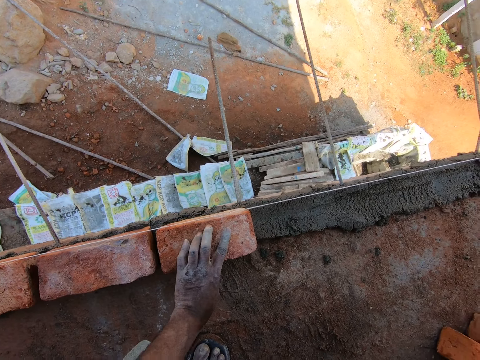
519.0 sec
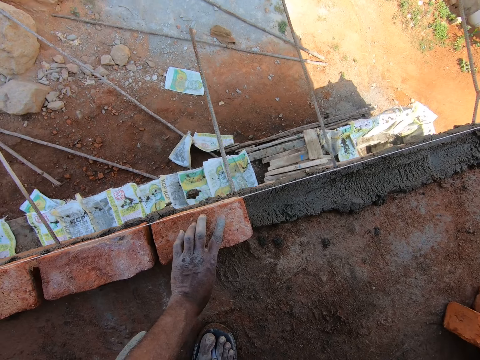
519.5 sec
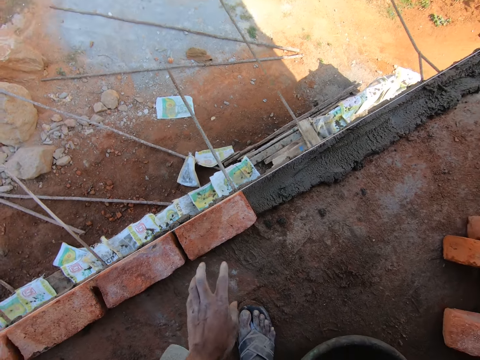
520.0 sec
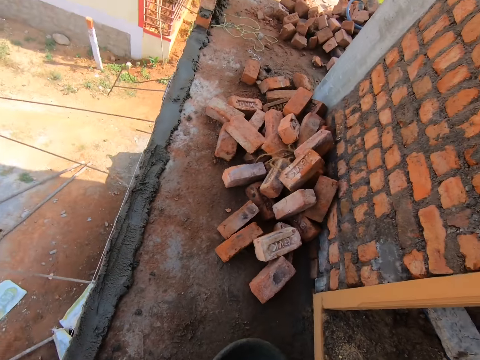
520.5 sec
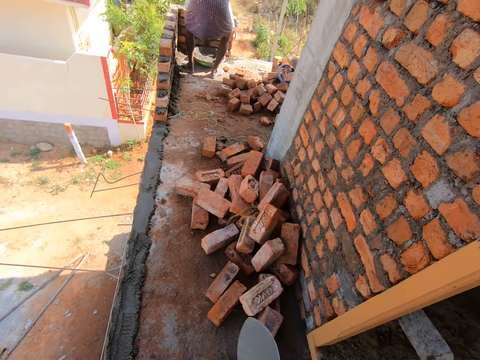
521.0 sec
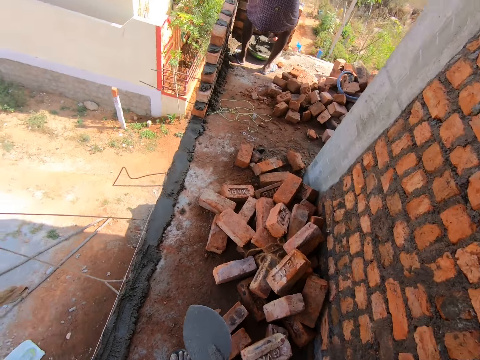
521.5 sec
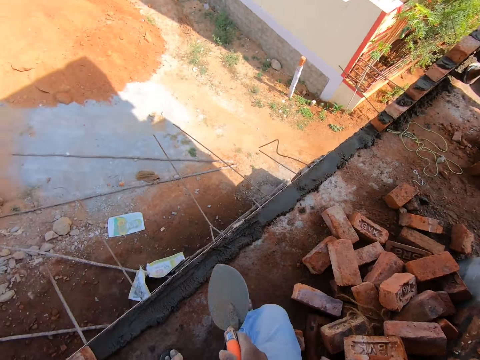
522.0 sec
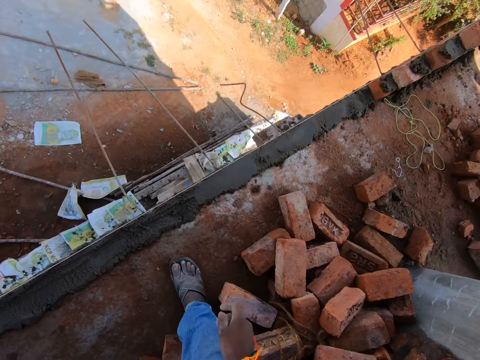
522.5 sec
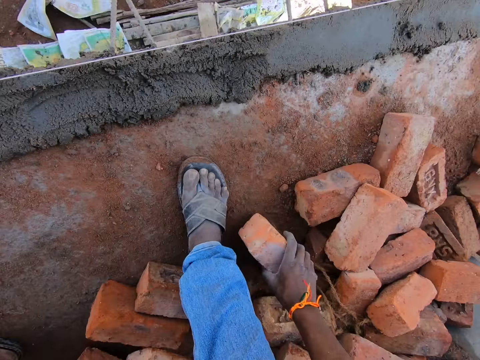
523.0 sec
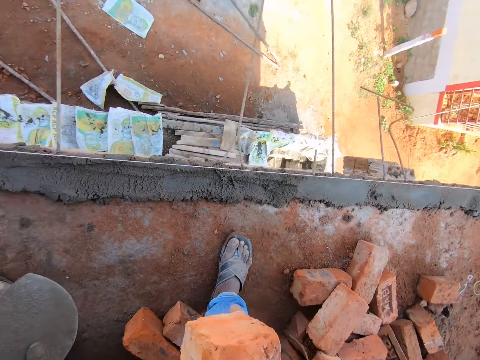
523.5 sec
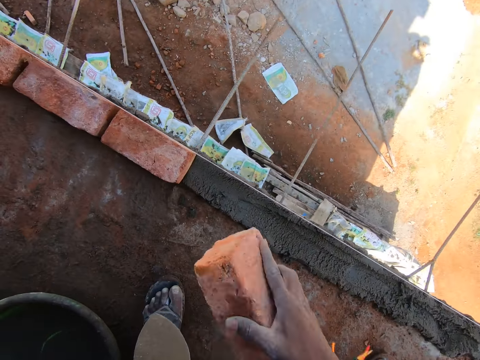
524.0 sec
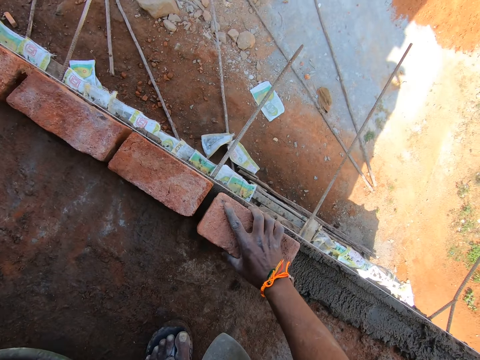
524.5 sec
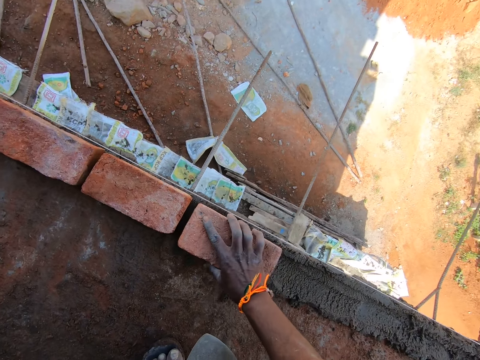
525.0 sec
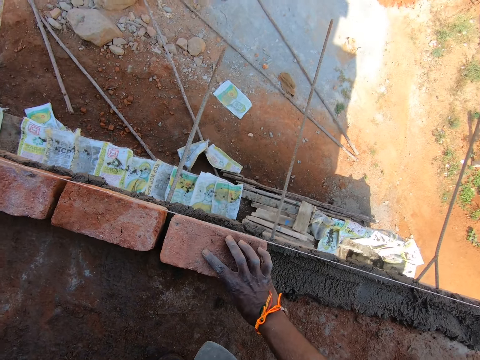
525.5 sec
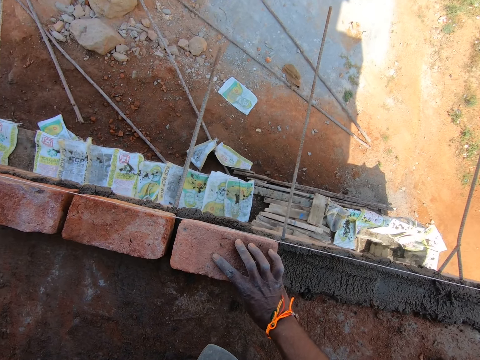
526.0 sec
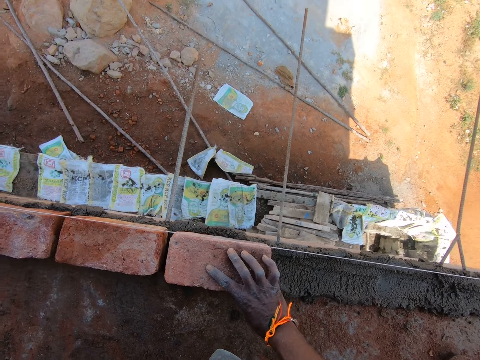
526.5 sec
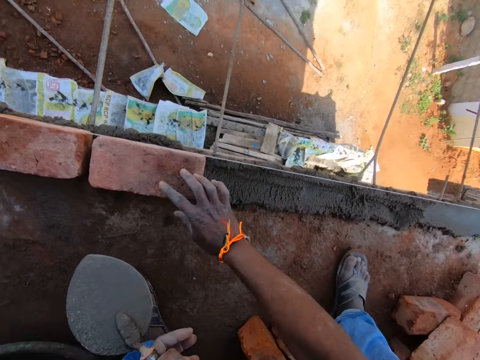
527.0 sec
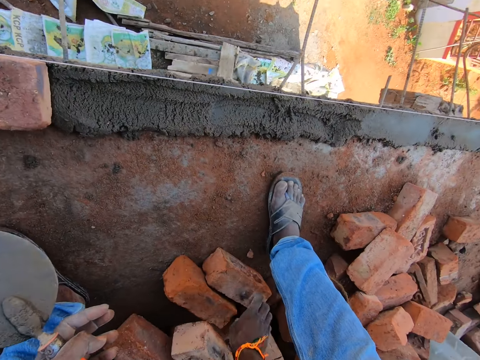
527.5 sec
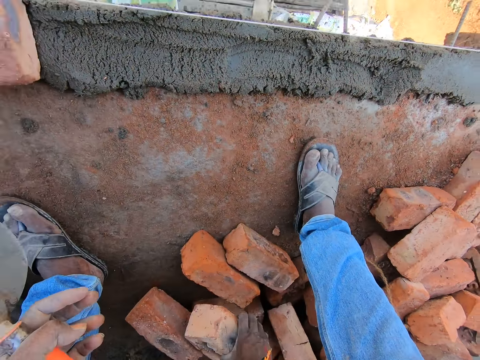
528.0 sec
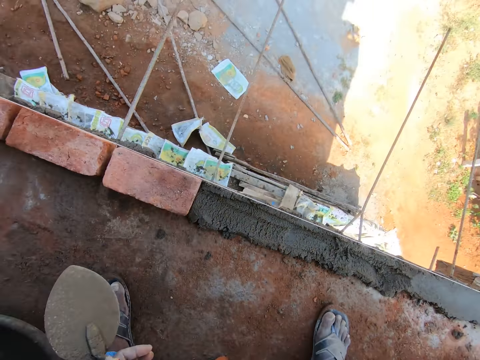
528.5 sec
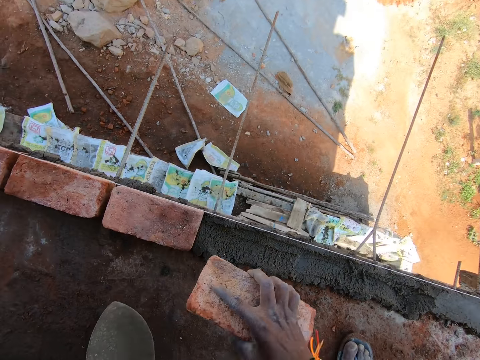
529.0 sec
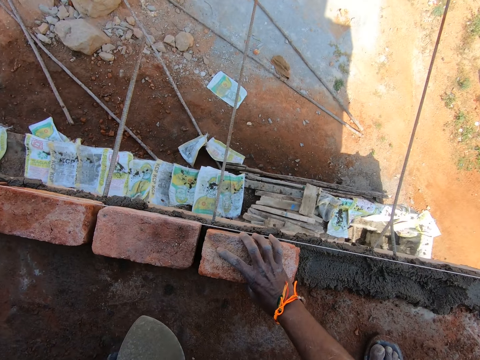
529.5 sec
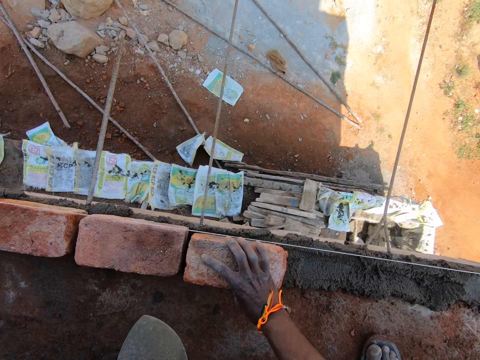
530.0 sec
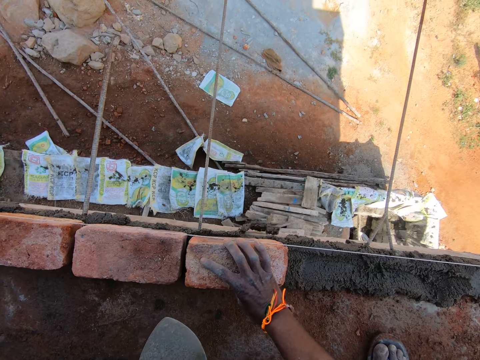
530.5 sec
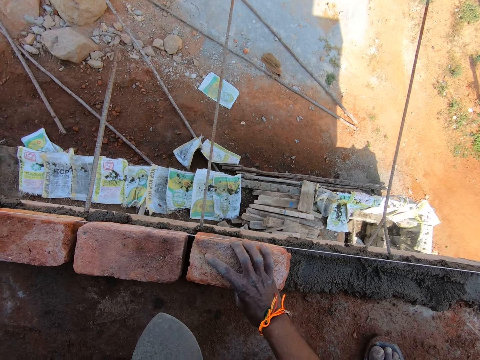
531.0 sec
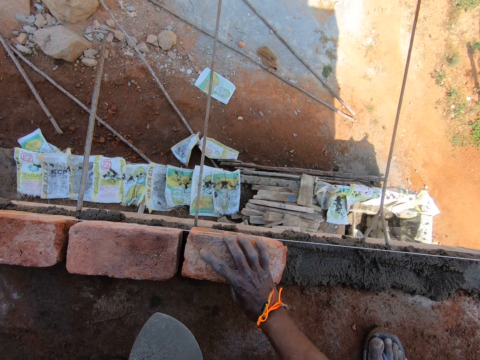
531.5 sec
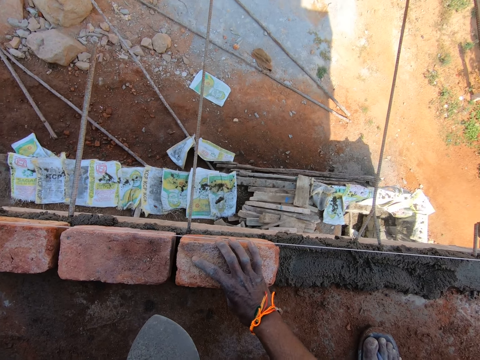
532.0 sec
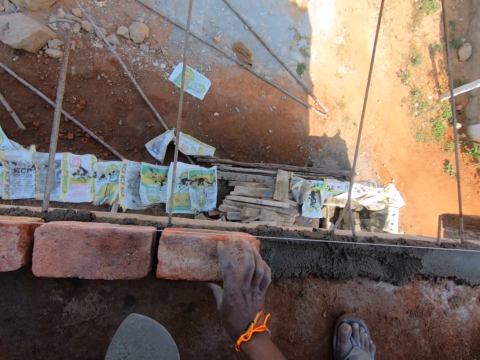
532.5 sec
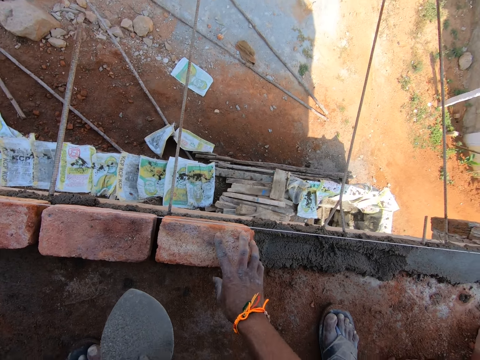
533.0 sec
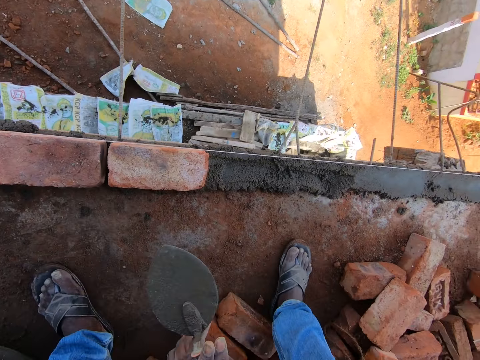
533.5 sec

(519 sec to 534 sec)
The camera wearer holds a brick. They walk. They pick up a brick. They place the brick on the sand. They hold a brick. They place the brick on the sand. They hold a brick.

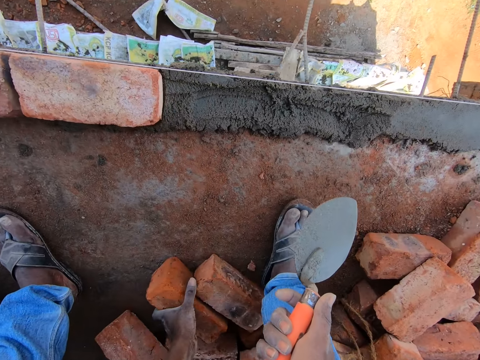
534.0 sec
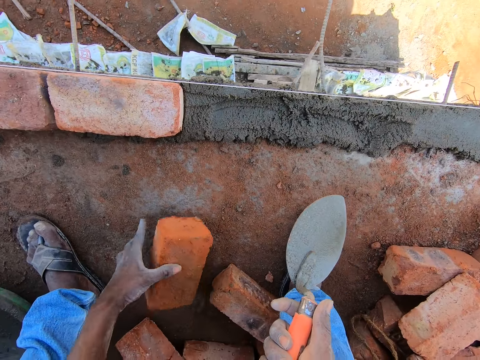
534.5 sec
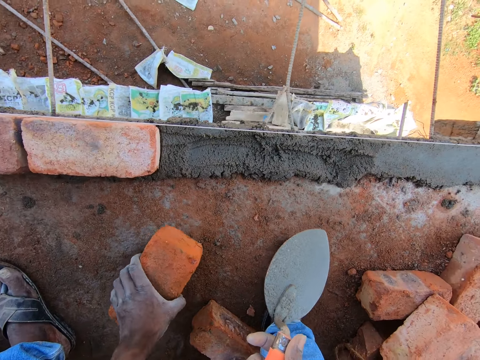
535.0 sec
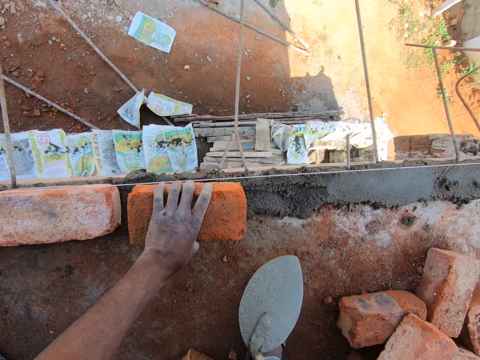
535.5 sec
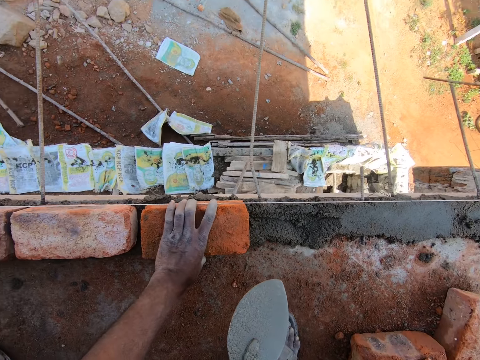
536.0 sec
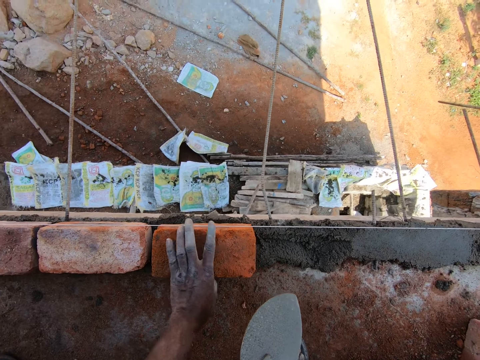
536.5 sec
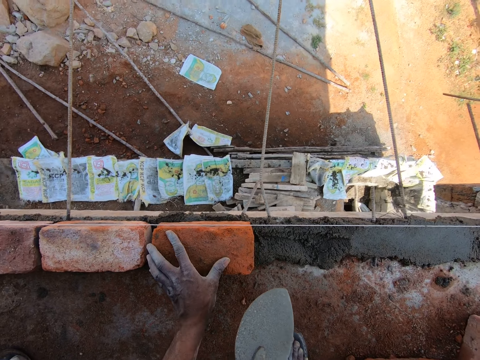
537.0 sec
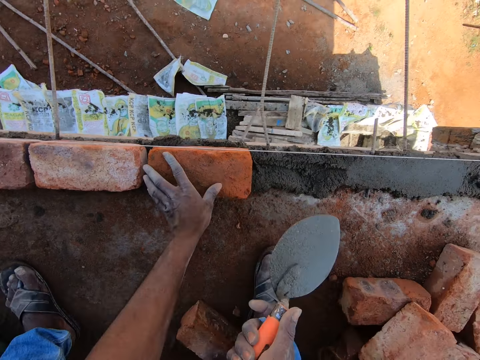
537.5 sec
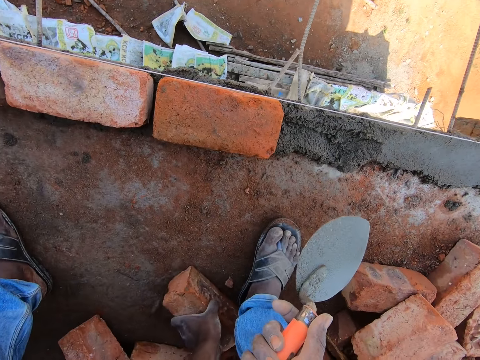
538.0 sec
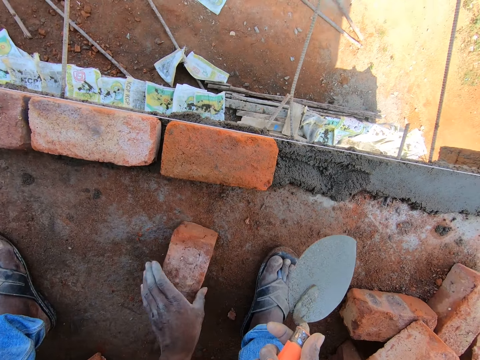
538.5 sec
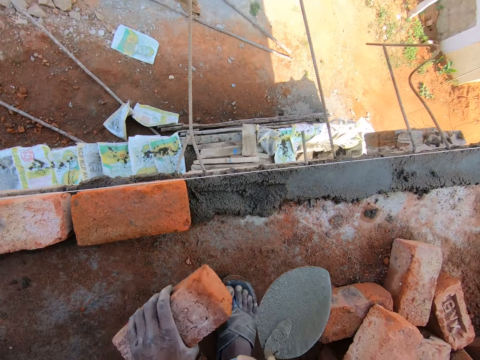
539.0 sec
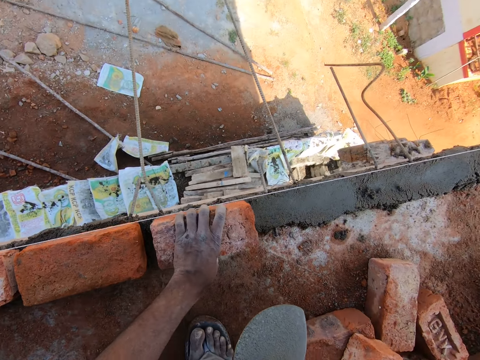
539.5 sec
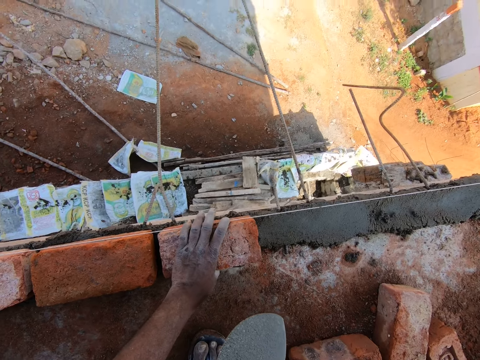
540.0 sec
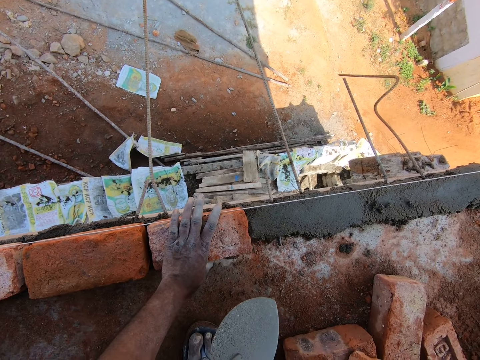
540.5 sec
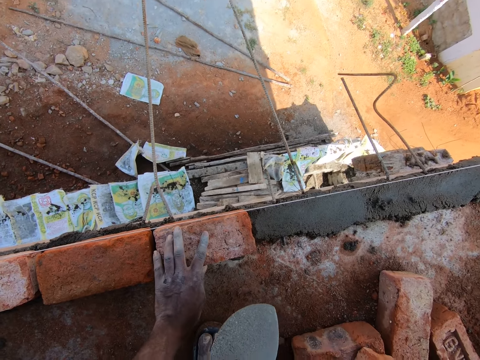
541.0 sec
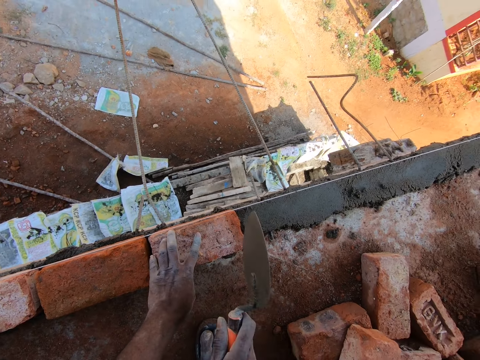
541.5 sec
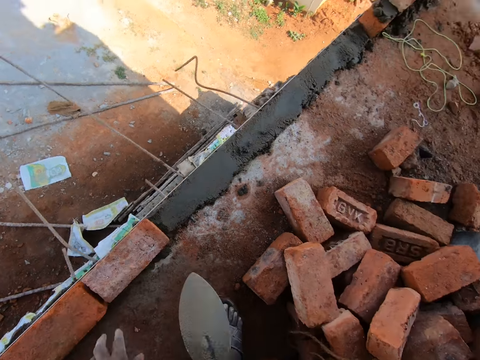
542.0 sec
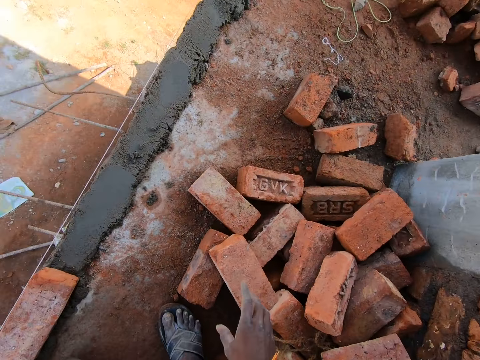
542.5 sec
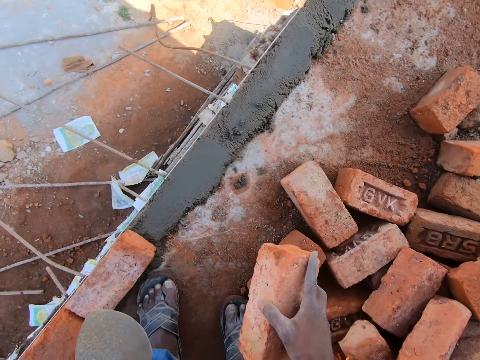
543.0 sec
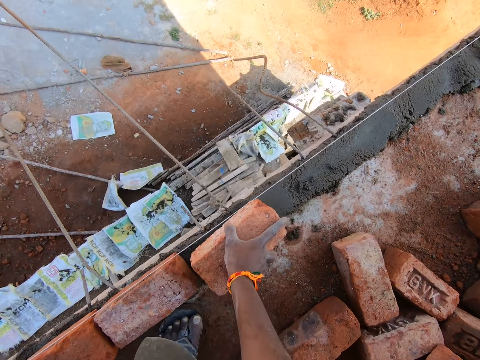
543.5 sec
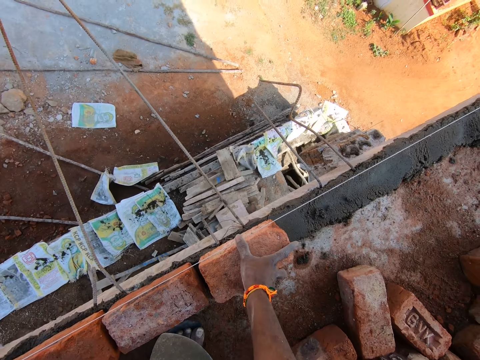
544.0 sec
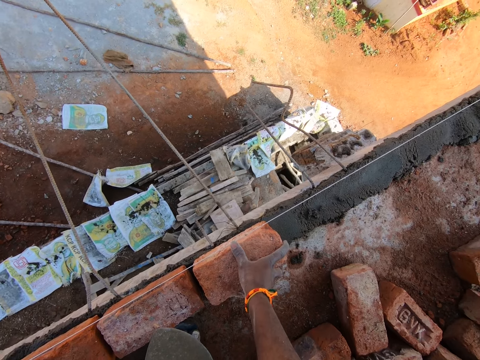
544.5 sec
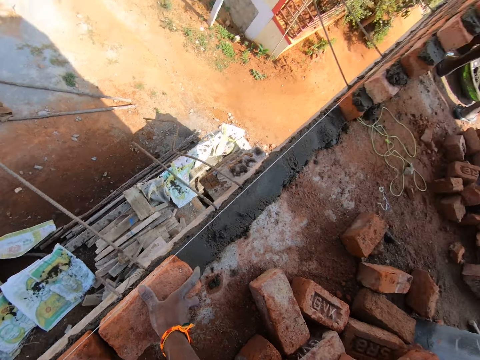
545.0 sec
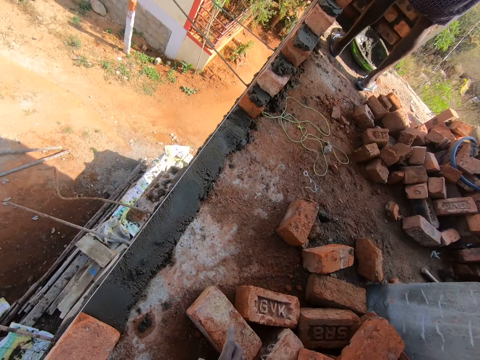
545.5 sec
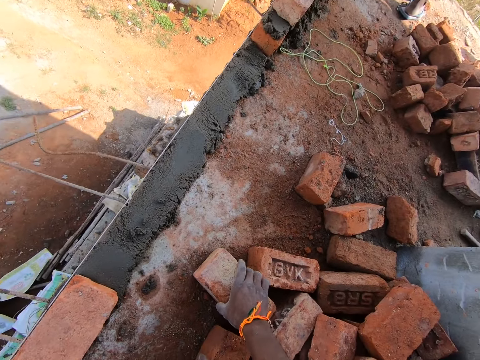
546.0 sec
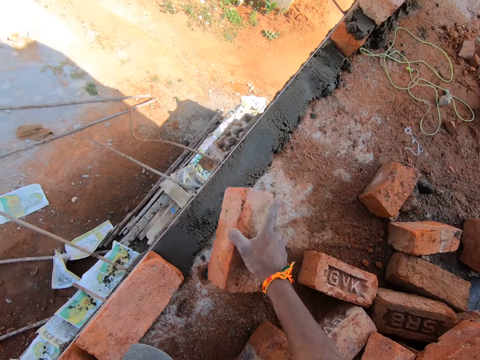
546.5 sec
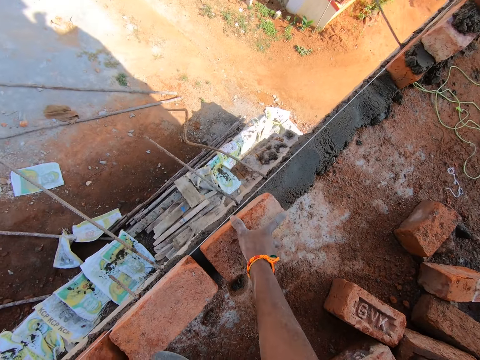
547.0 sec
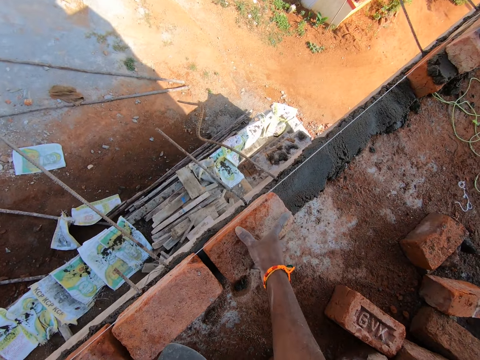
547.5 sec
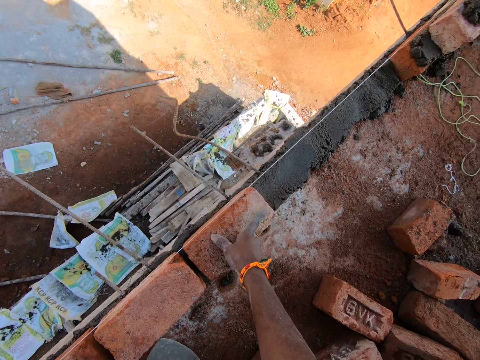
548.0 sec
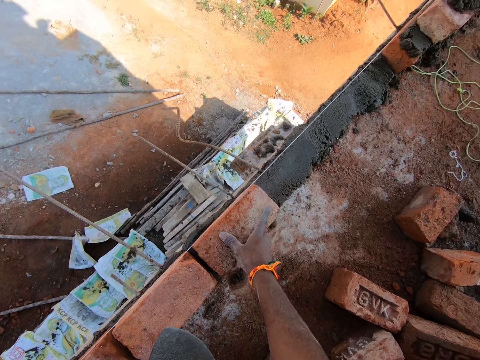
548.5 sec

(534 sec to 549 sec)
The camera wearer picks up a brick. They place the brick on the sand. They hold a brick. They pick up a brick. They place the brick on the sand. They pick up a brick. They place the brick on the sand. They pick up a brick.
